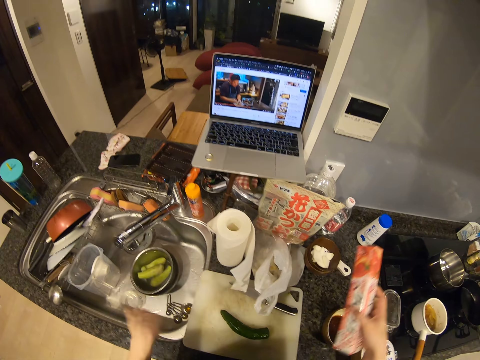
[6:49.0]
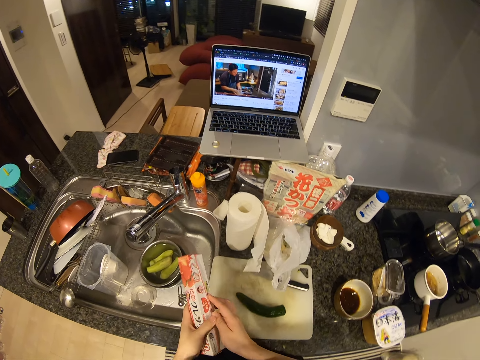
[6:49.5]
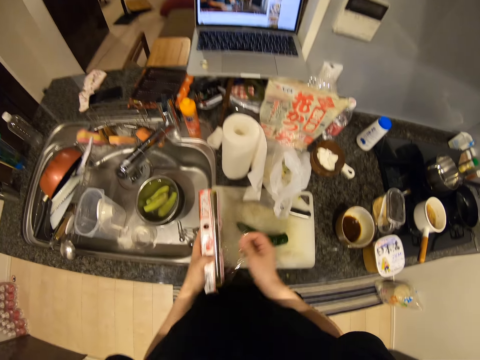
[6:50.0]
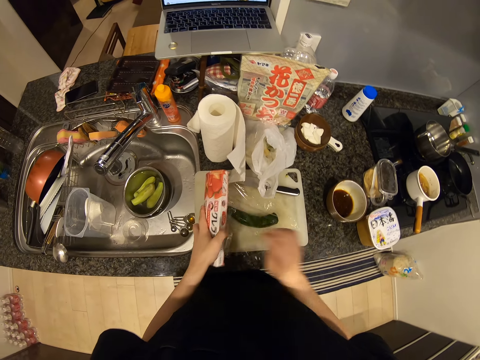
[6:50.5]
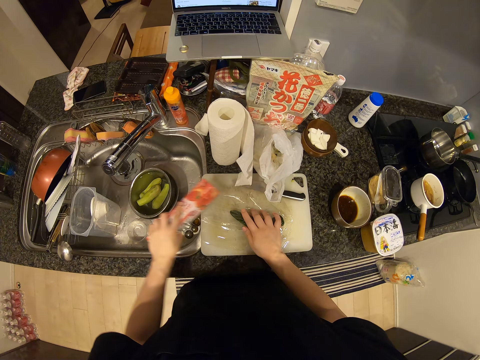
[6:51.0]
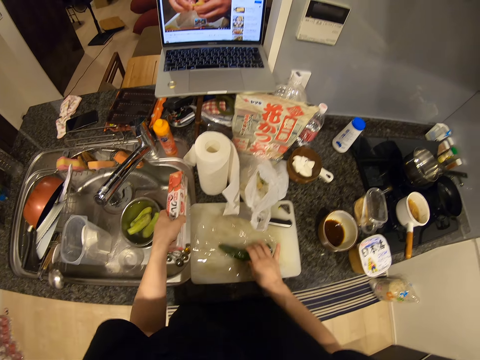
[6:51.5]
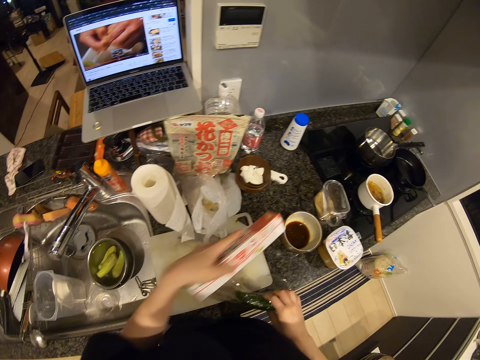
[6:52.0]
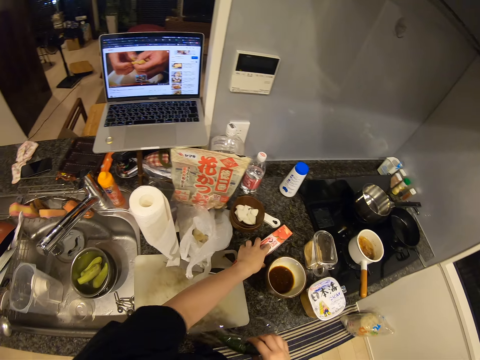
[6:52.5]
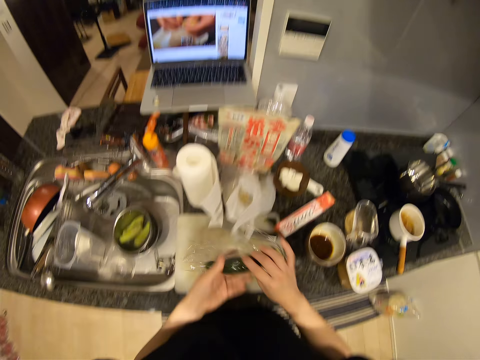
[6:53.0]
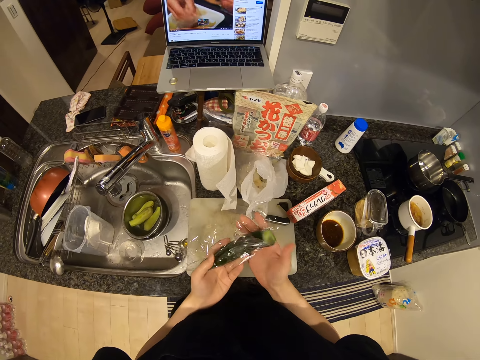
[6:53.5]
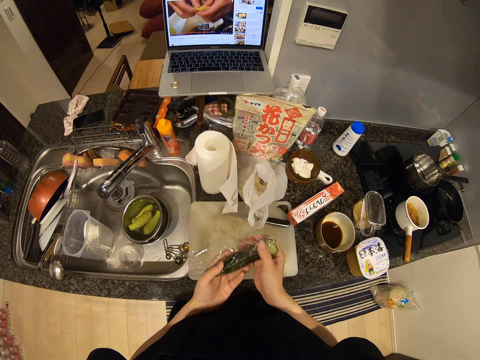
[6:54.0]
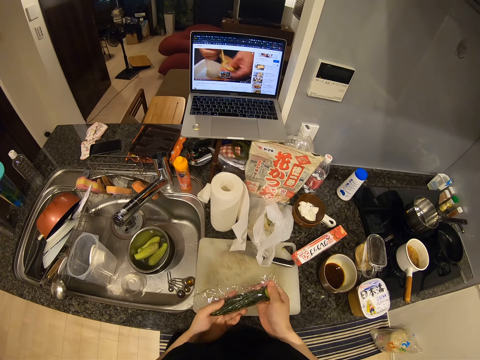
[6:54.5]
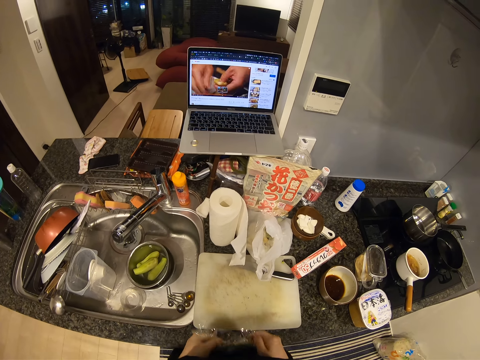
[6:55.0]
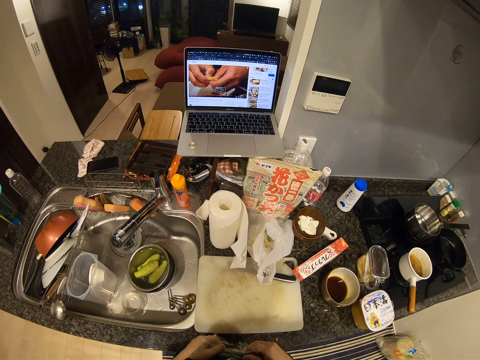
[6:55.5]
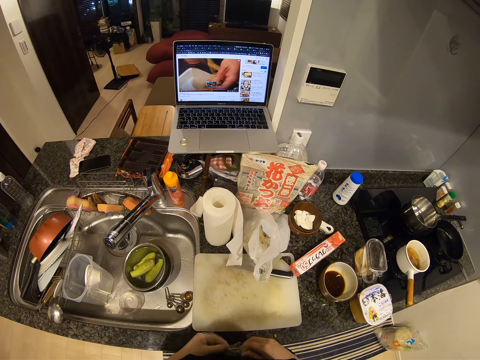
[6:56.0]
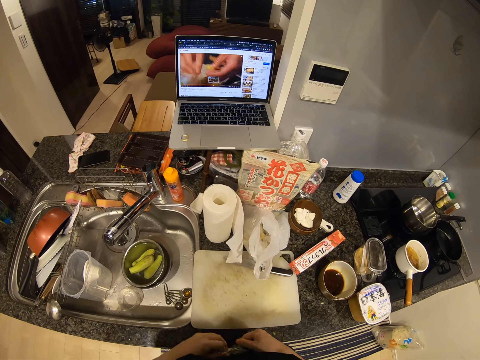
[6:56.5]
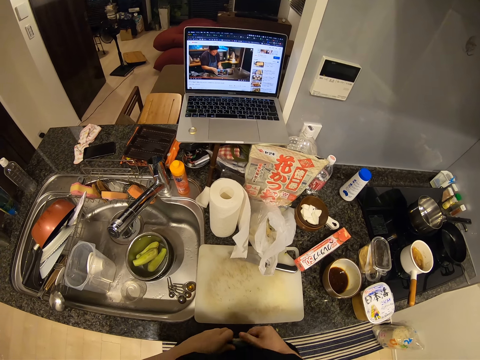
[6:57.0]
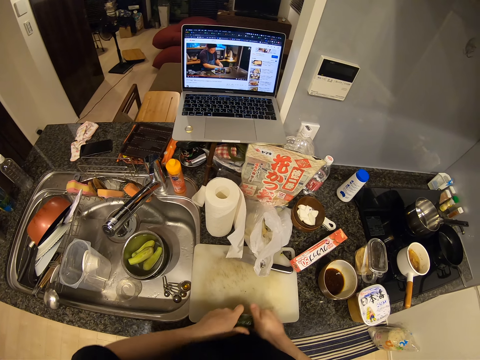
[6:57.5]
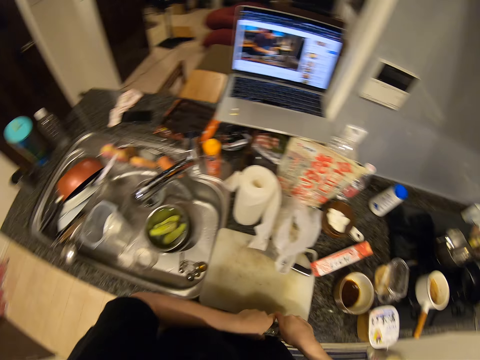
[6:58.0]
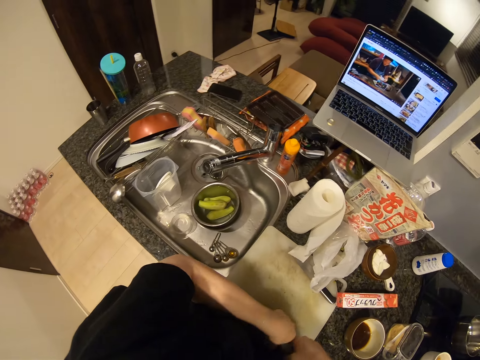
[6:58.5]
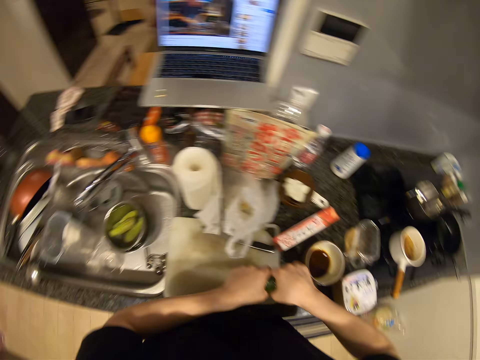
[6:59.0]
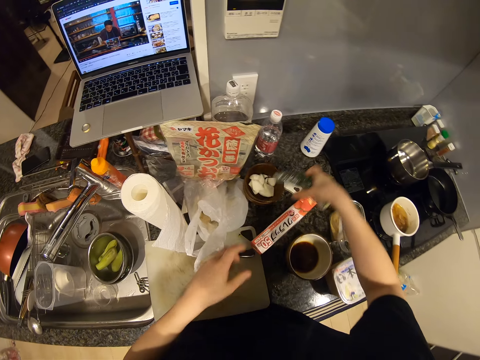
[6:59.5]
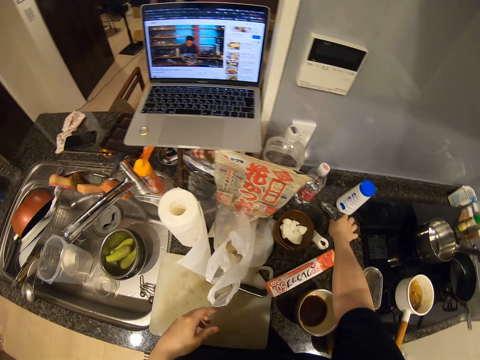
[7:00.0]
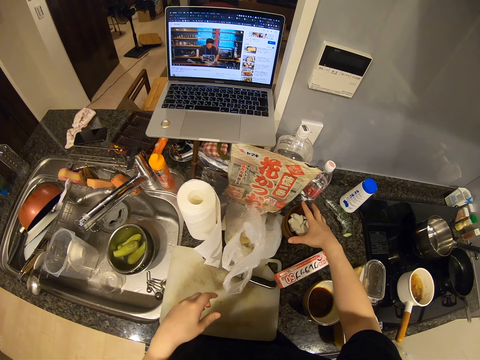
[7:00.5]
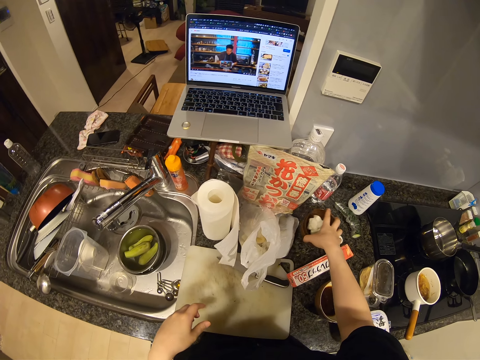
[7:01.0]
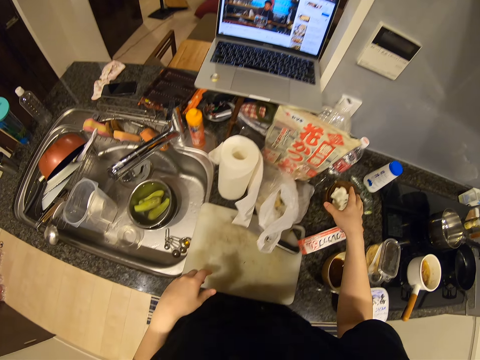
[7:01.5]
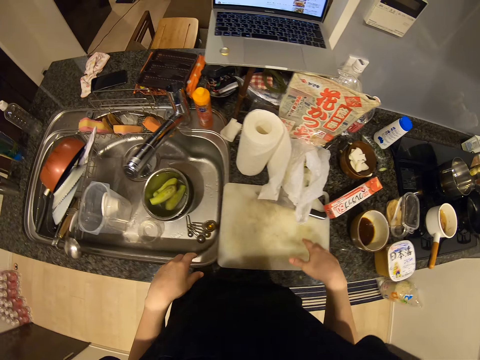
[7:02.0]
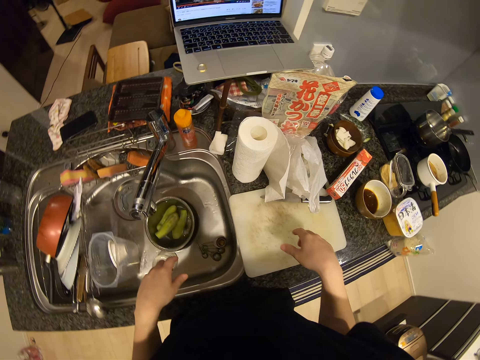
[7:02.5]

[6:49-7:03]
The camera wearer picks up the box of wrapping paper. They remove the cellophane wrapper from the pack. They cut the wrapping paper on the cucumber. They drop the pack of cellophane wrapper on the table. They wrap the cucumber on the chopping board. They drop the cucumber on the table. They adjust a dish on the table.

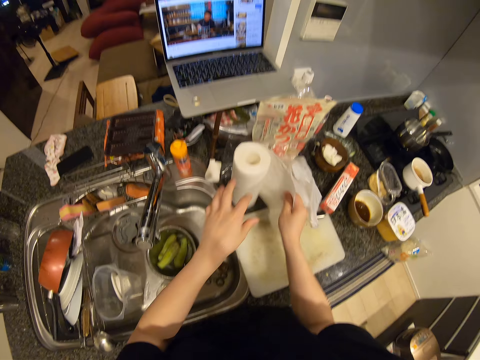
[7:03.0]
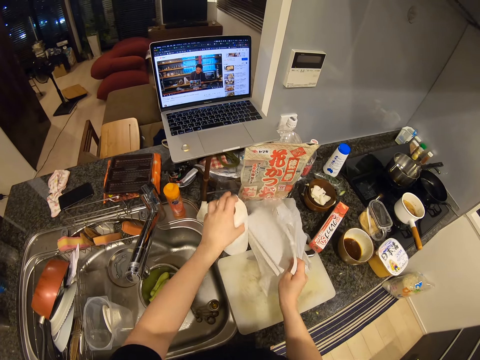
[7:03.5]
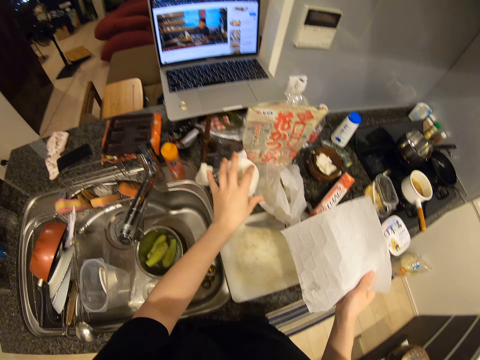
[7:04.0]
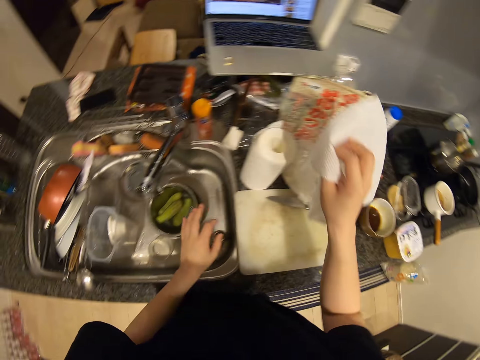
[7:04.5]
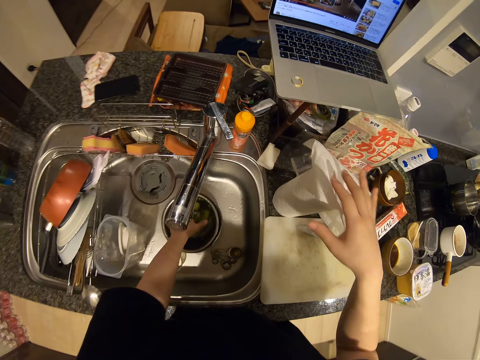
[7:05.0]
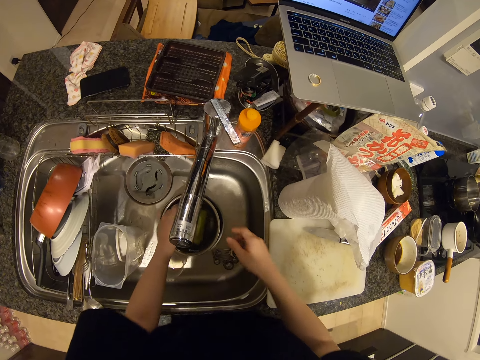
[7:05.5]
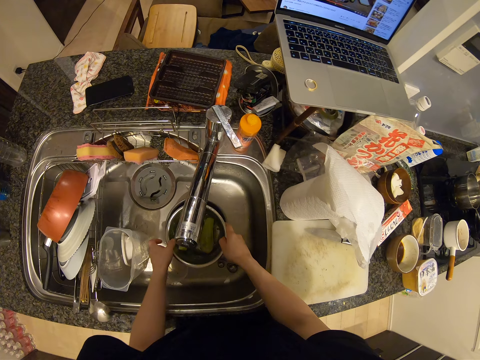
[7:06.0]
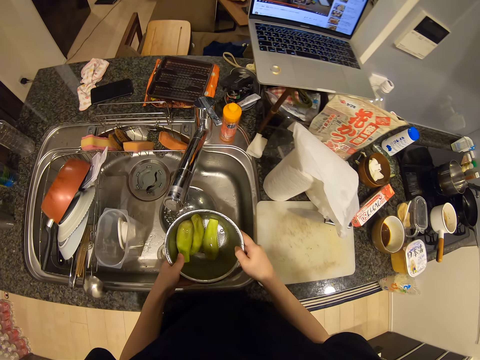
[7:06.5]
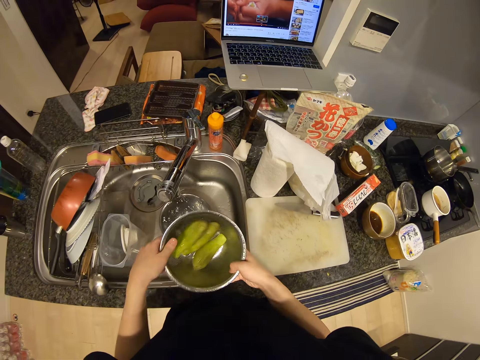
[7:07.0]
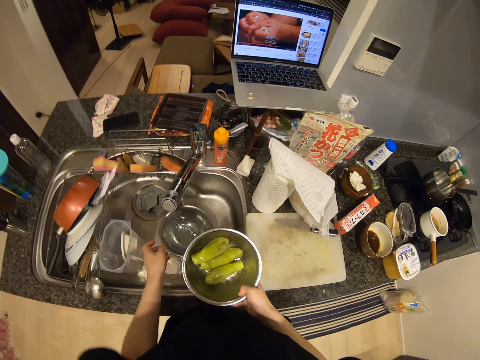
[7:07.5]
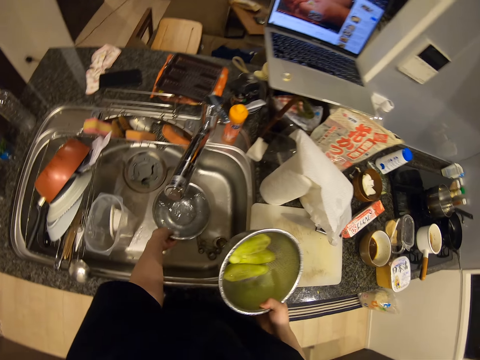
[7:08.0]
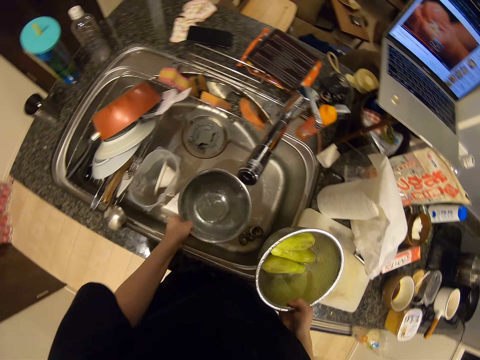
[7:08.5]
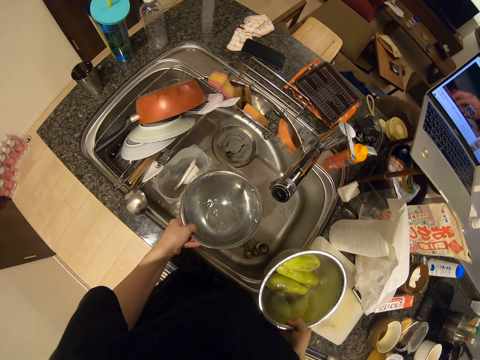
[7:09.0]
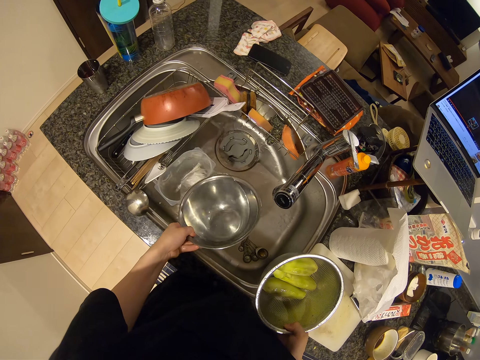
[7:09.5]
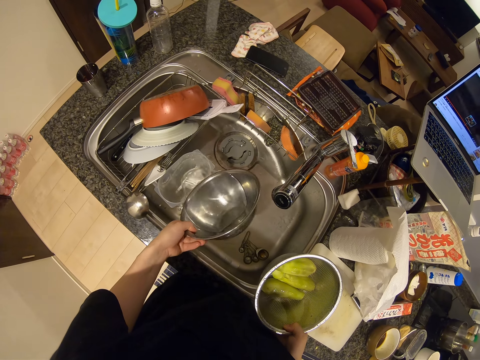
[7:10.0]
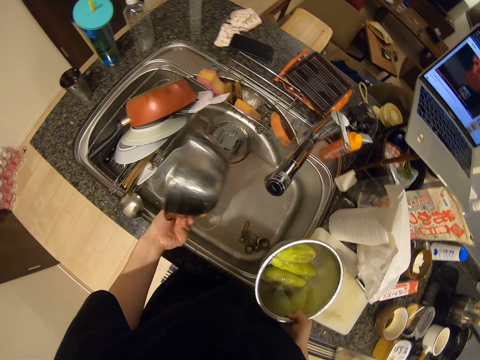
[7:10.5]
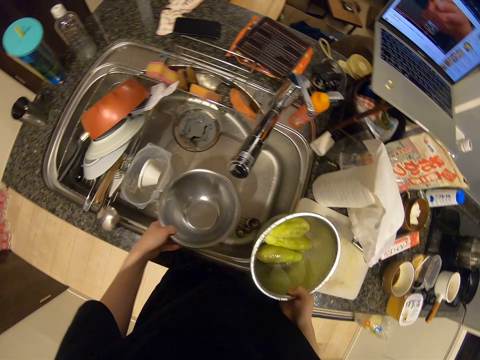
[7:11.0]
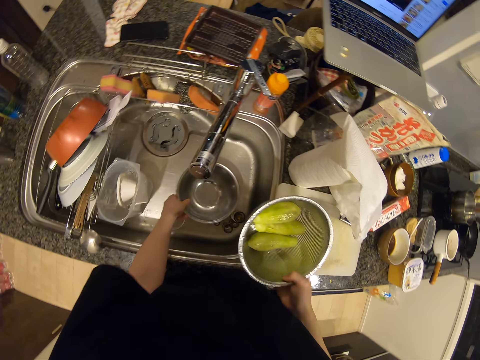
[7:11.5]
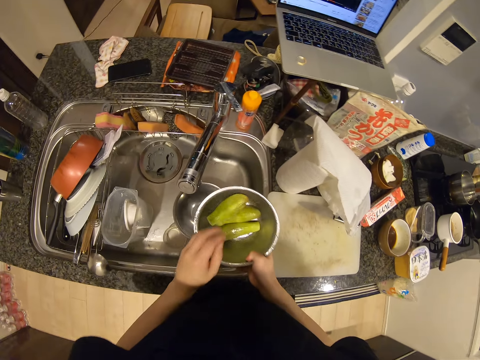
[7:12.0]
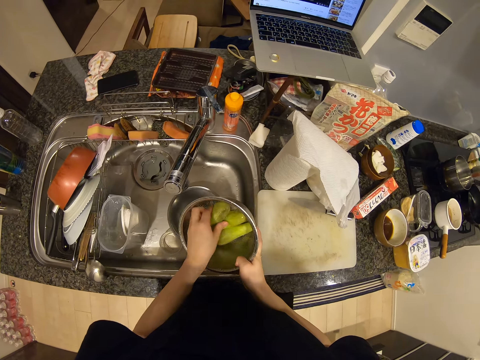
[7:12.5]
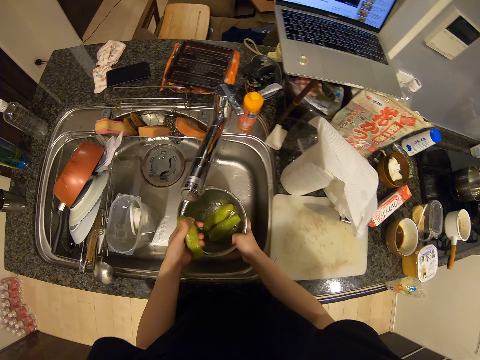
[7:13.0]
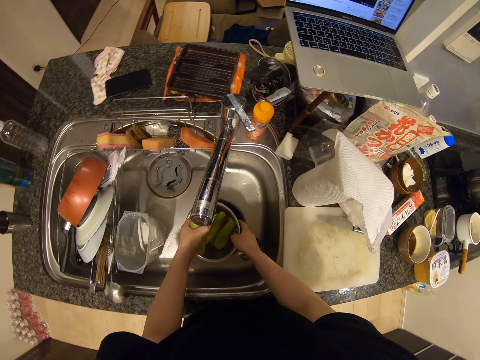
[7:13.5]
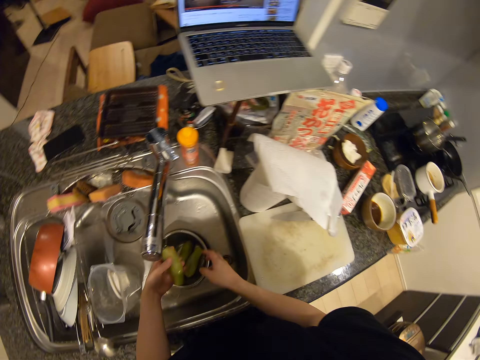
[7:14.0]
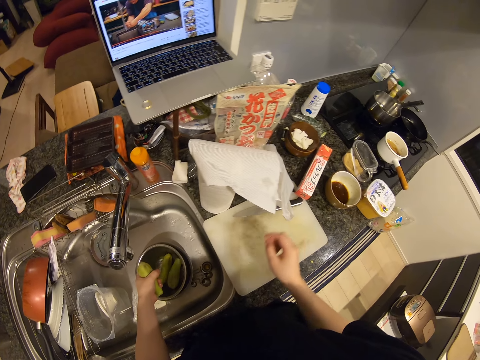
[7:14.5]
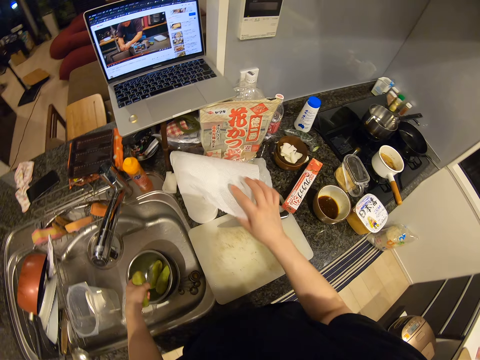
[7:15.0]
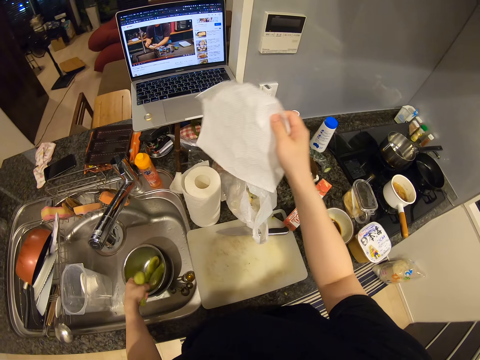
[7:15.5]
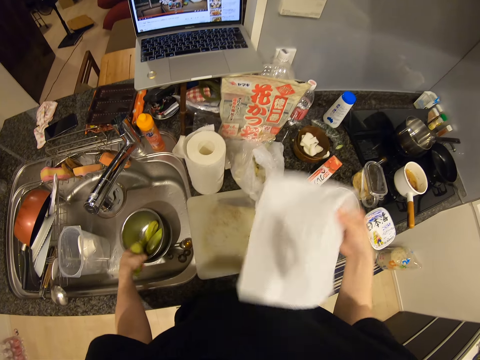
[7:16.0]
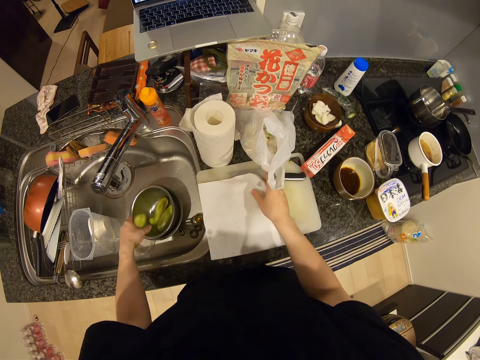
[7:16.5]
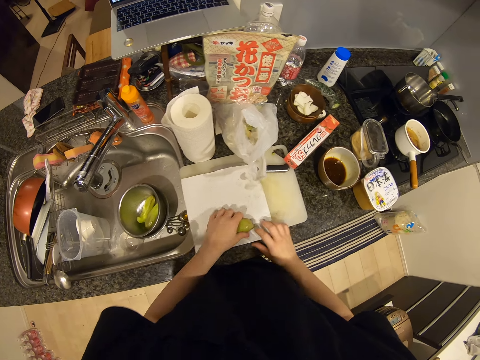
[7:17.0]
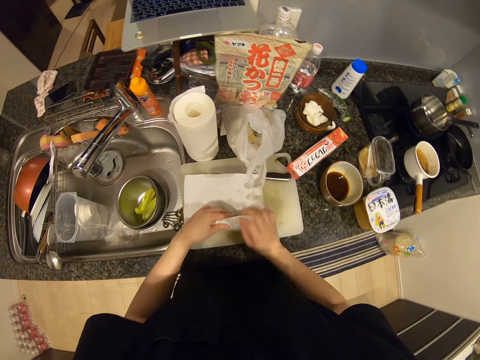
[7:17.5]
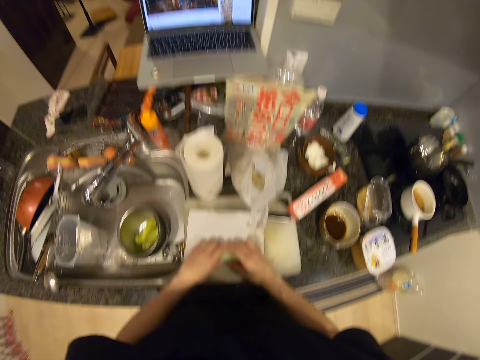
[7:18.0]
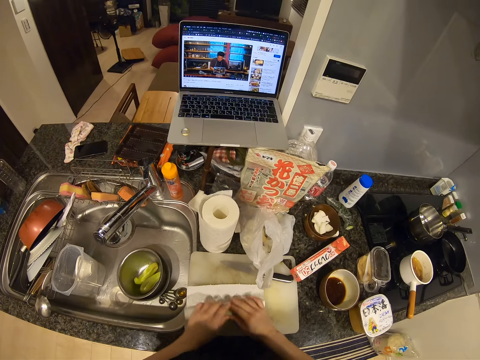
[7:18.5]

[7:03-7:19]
The camera wearer cuts a paper towel from a roll of paper towel on the table. They put the paper towel on the roll of paper towel. They pick up a sieve bowl in the sink. They pick up a bowl in the sink. They pour the water in the bowl into another bowl in the sink. They drop the bowl in the sink. They remove a bottle gourd or courgette from the sieve bowl. They drop the sieve bowl on the bowl in the sink. They pick the paper towel on the paper towel roll. They shake the courgette in the hand. They put the paper towel on the chopping board. They put the bottle gourd on the paper towel. They wrap the bottle gourd with the paper towel.
